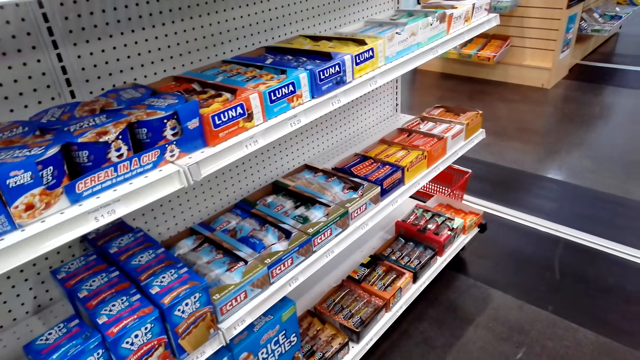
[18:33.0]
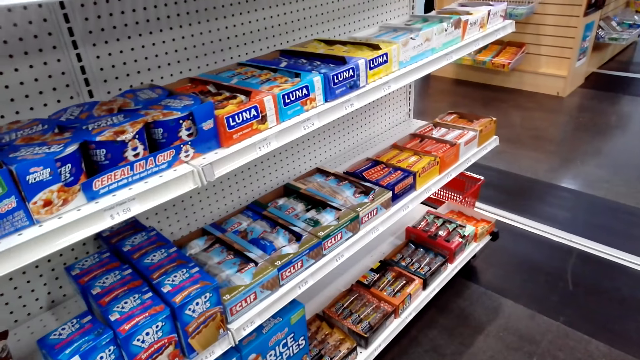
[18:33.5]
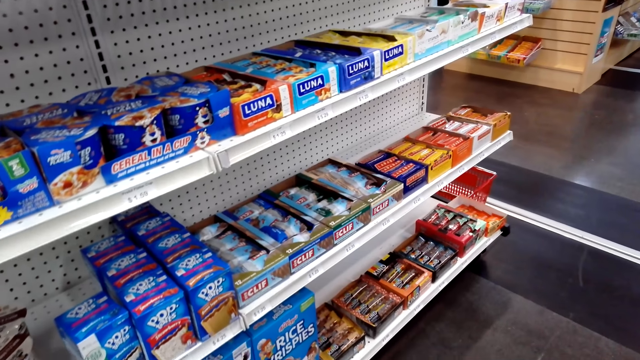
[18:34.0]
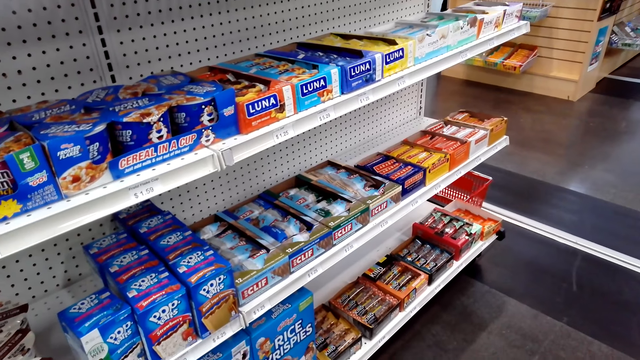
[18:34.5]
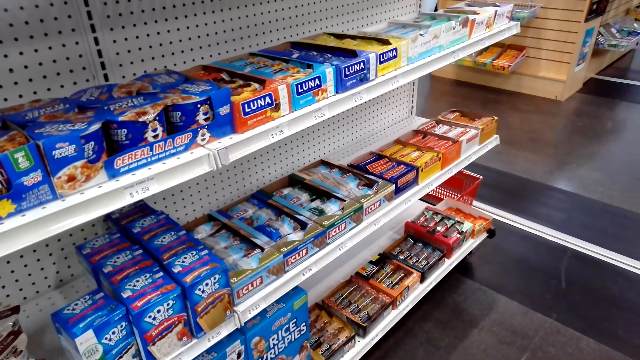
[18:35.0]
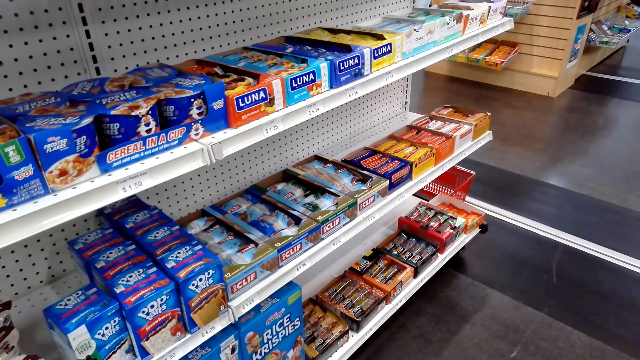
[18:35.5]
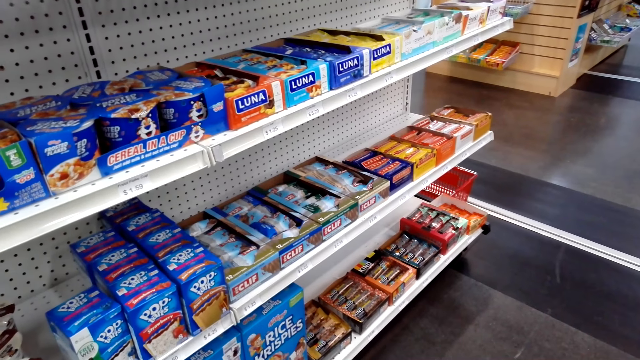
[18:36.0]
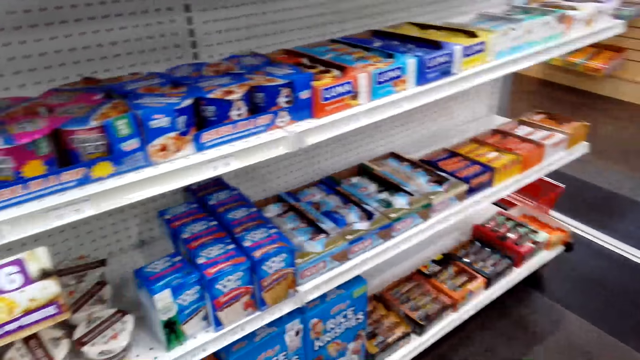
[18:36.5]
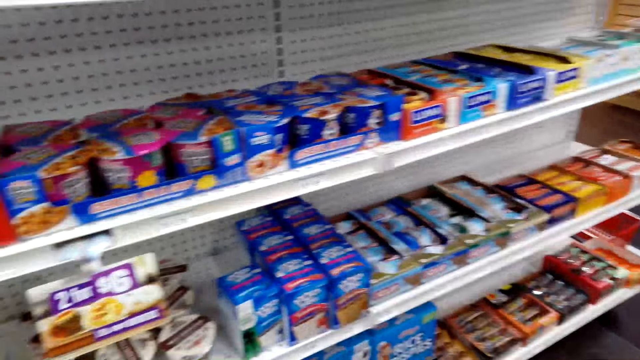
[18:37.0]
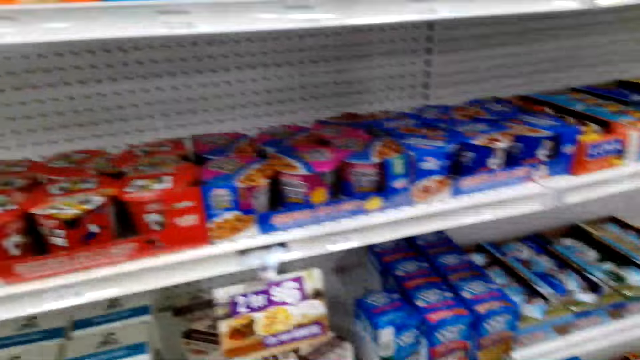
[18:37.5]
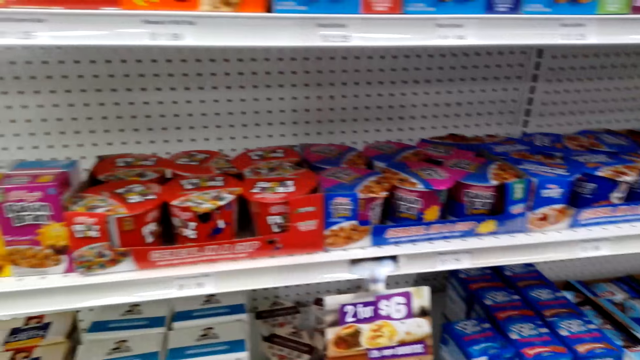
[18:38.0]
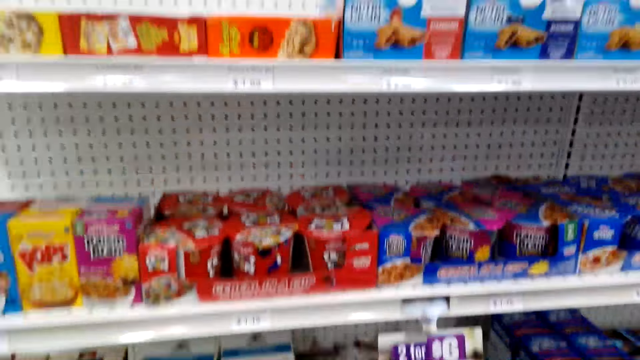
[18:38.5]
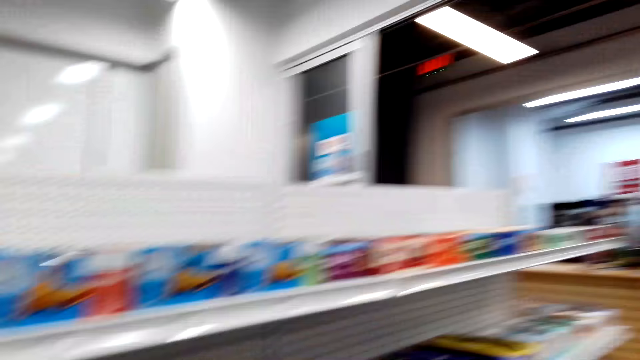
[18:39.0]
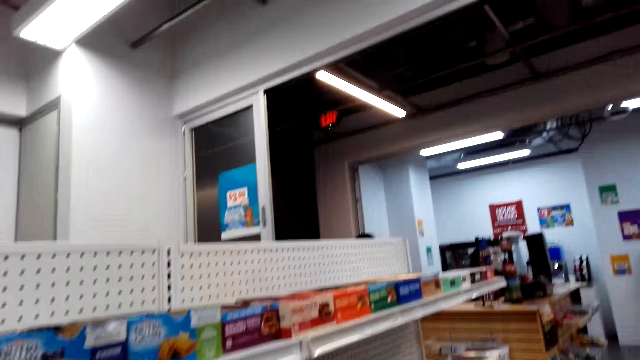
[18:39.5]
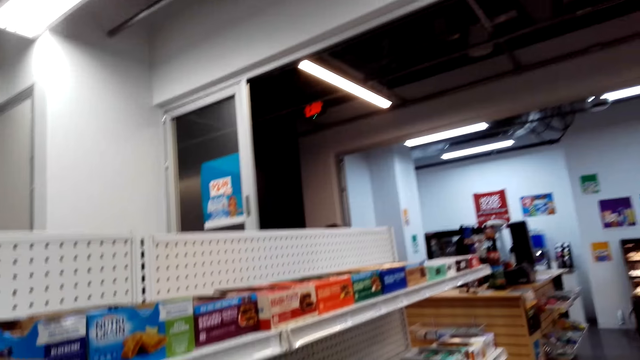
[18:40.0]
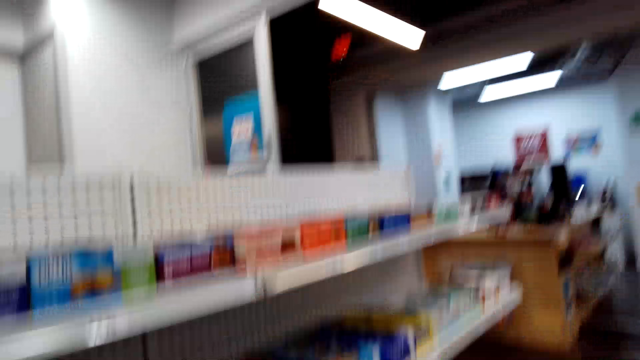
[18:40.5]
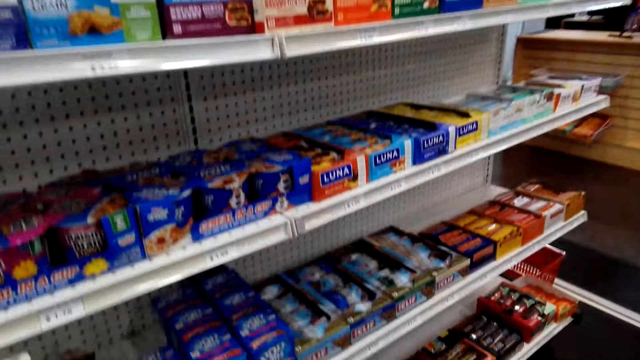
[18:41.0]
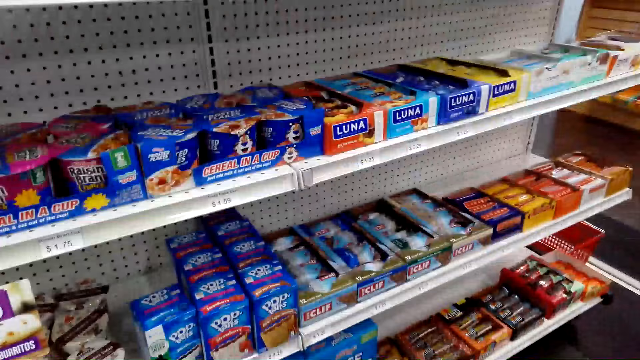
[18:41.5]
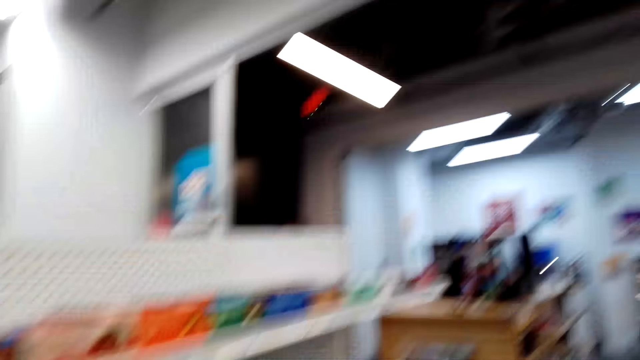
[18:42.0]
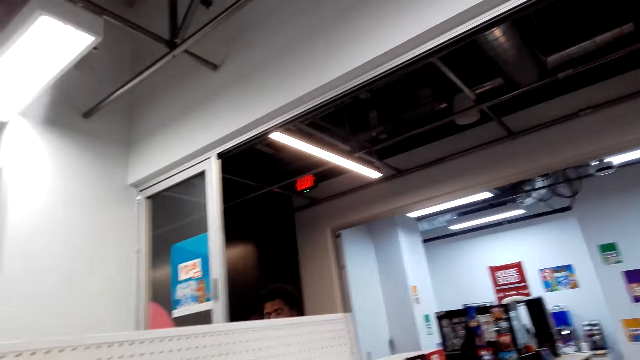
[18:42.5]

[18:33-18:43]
The camera wearer looks at the juice blend. They turn around the juice bar. They look at the juice blend.

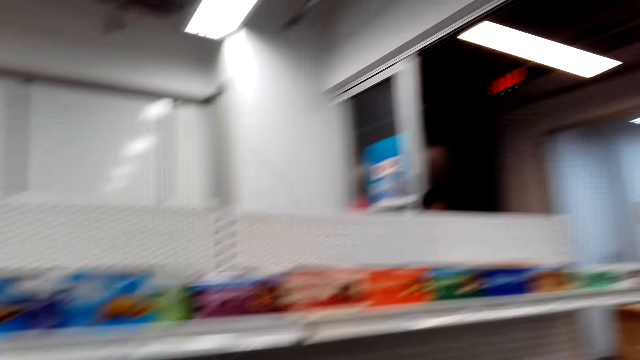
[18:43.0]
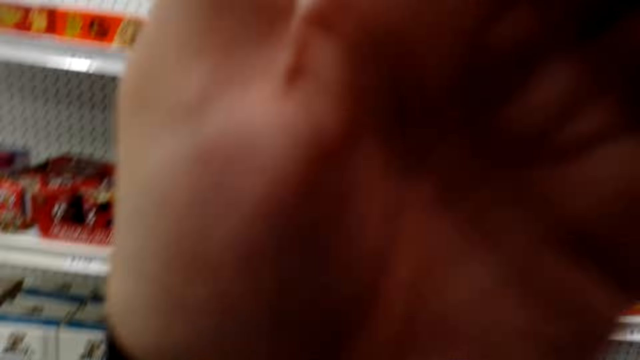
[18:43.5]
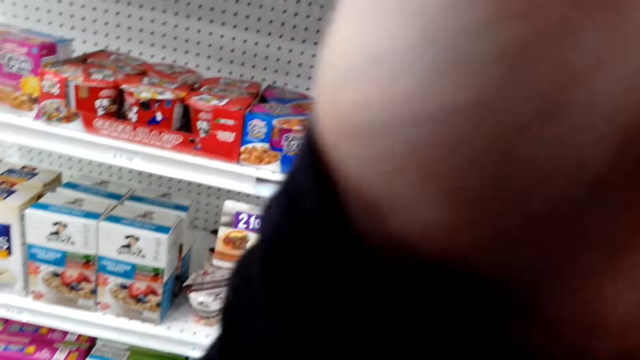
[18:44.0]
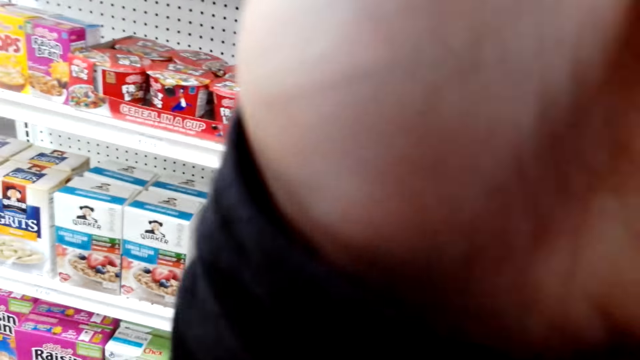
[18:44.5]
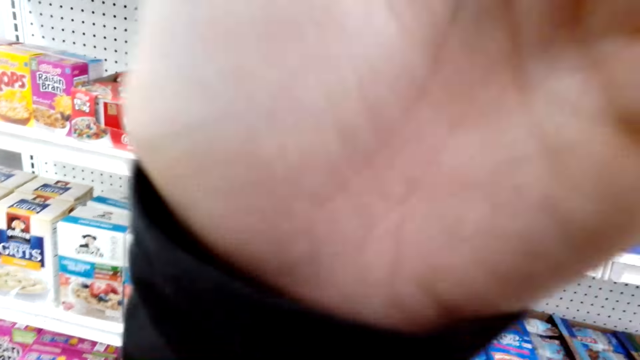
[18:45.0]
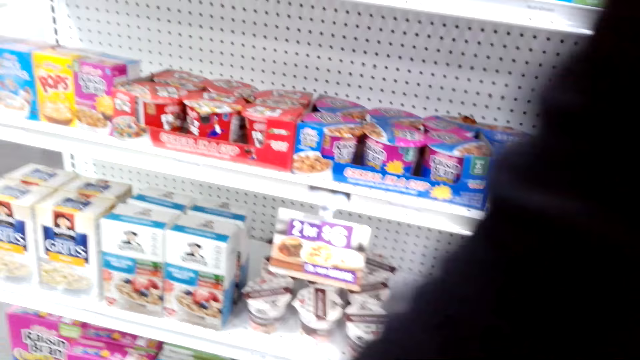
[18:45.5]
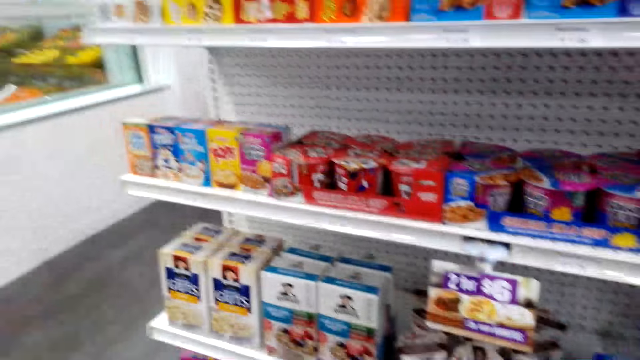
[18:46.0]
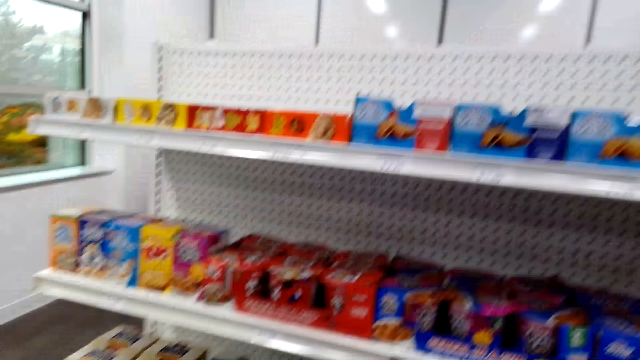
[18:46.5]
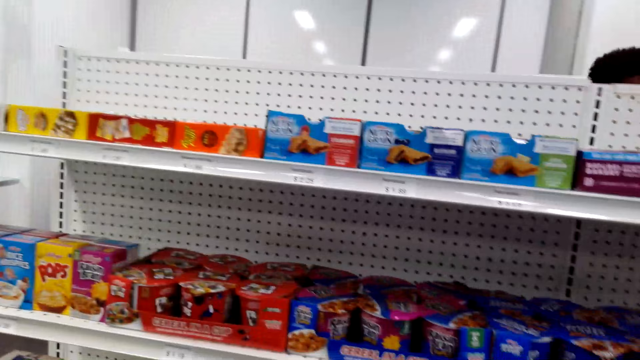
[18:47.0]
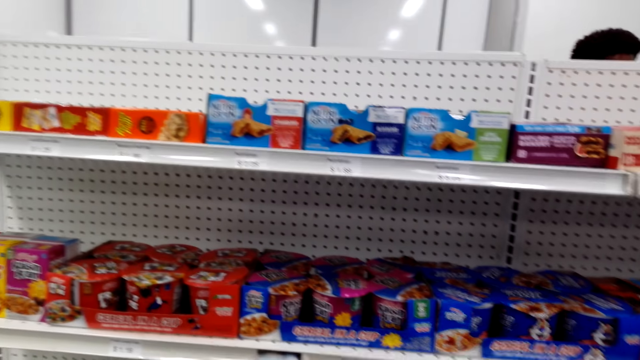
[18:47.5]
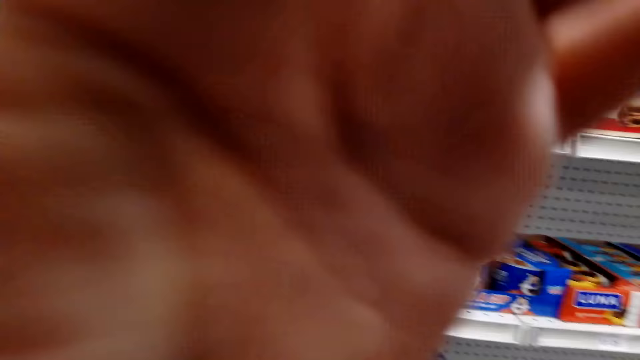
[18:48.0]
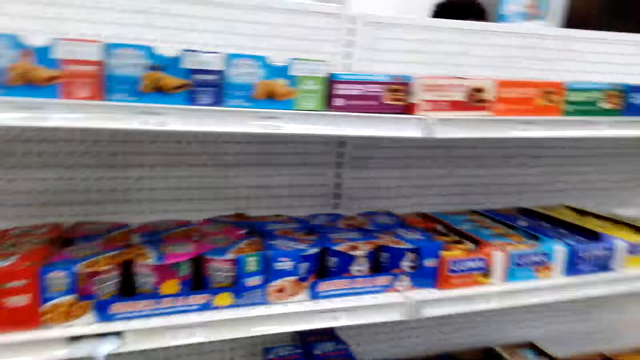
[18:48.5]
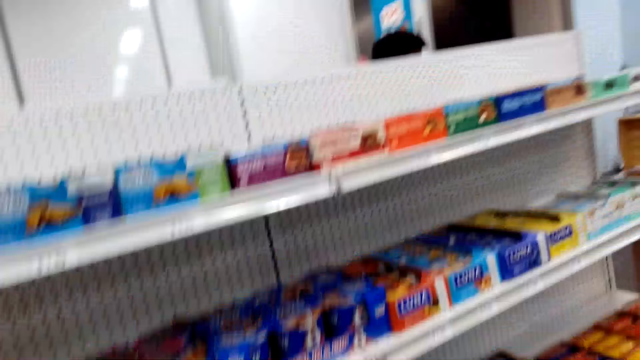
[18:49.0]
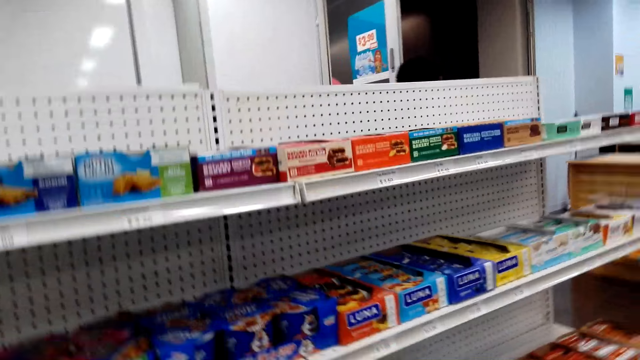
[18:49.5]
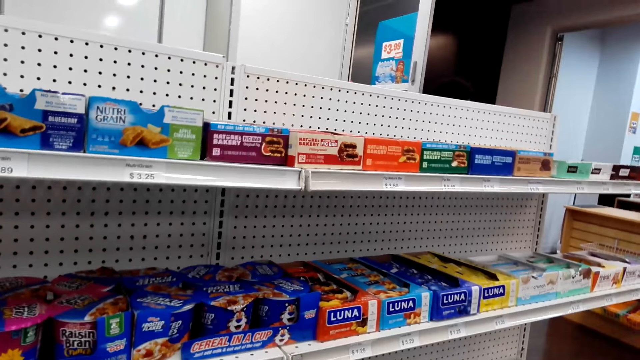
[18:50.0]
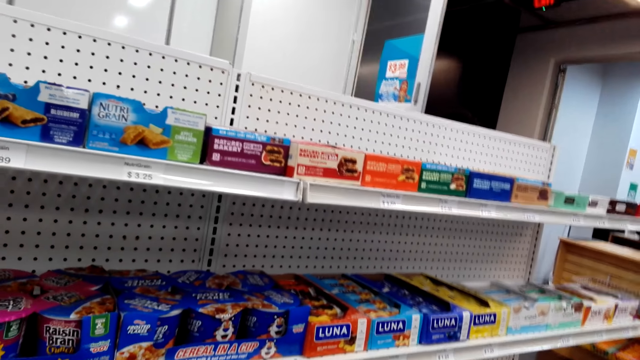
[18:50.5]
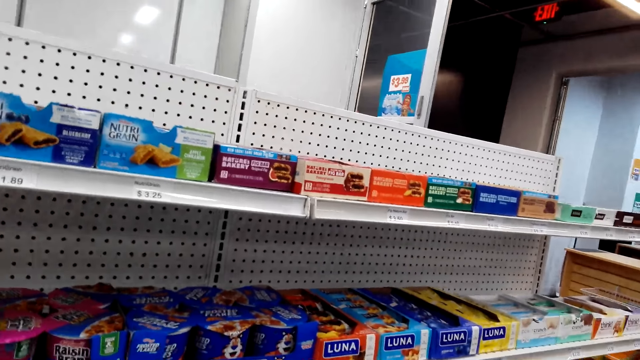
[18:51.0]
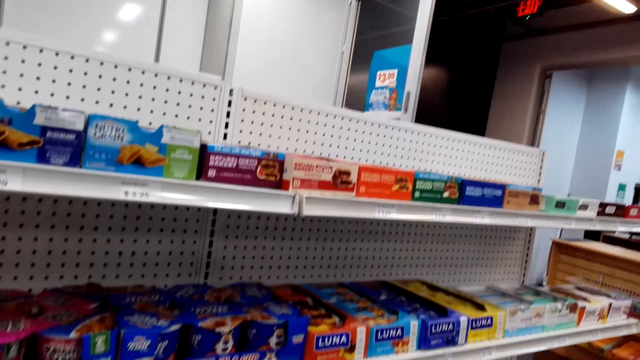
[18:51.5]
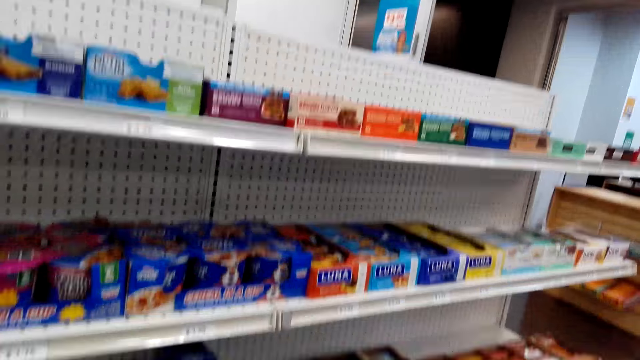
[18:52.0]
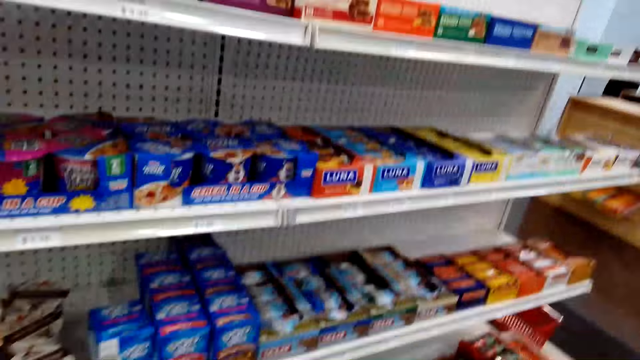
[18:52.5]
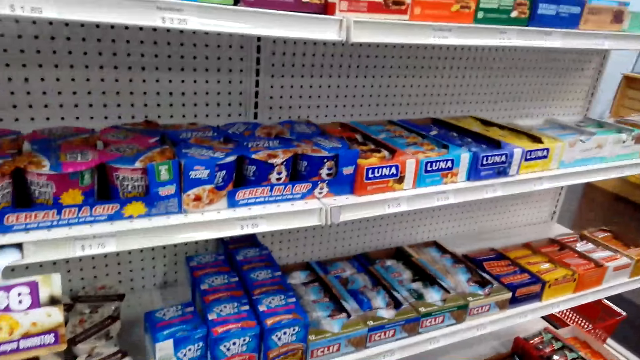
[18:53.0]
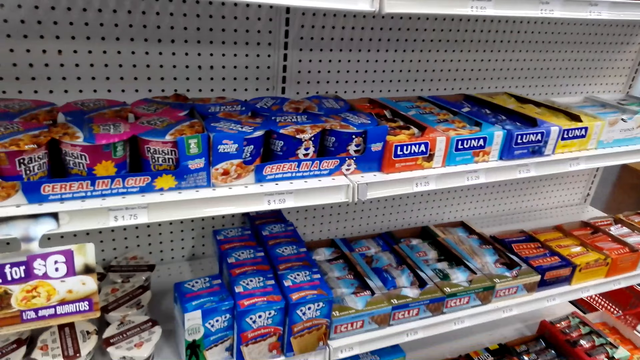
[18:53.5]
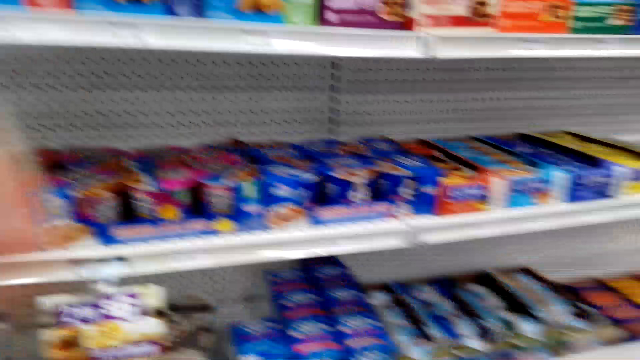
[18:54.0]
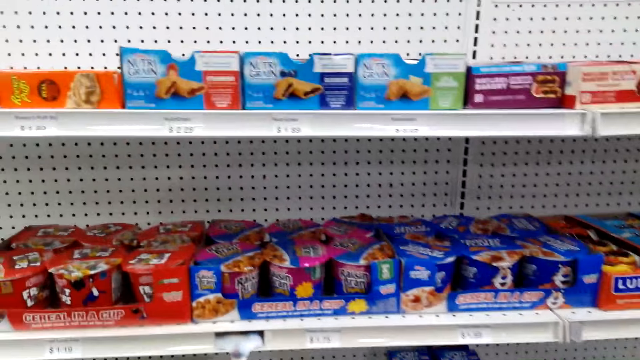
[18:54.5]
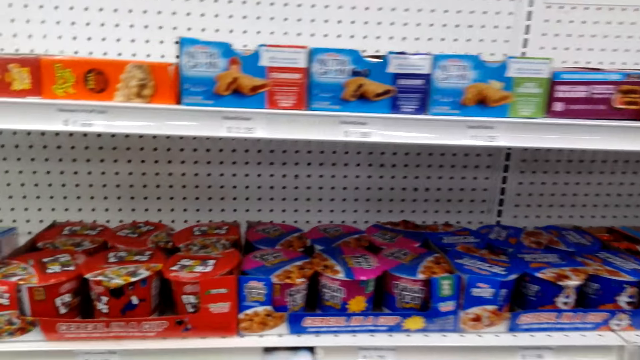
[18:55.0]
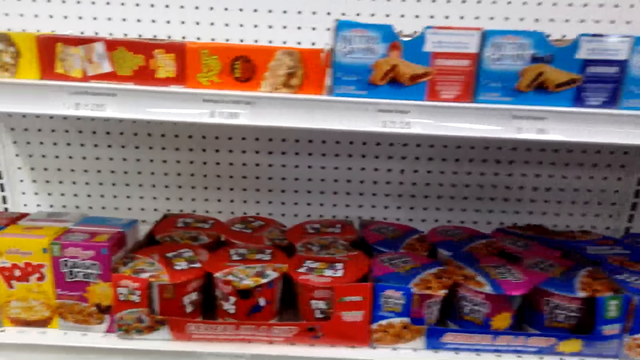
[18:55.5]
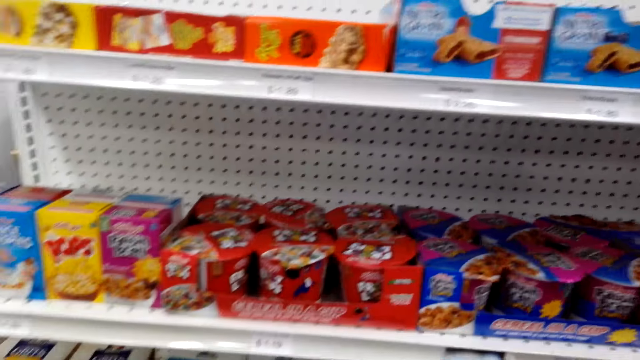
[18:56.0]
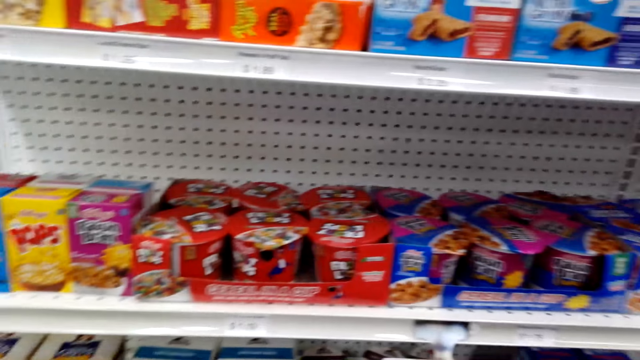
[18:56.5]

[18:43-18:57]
The camera wearer adjusts a camera. He scratches his face. He walks in the juice bar. He turns around. He carries his hand. He looks at the juice blend.
